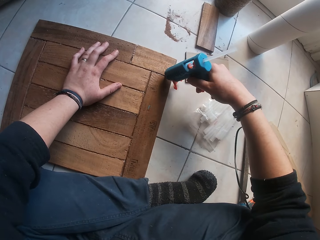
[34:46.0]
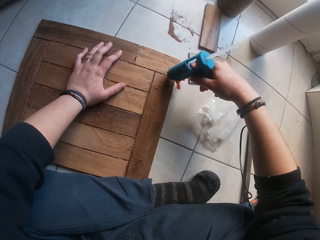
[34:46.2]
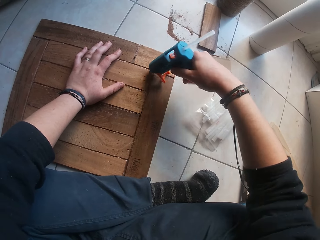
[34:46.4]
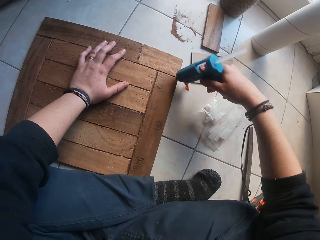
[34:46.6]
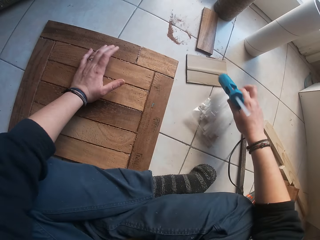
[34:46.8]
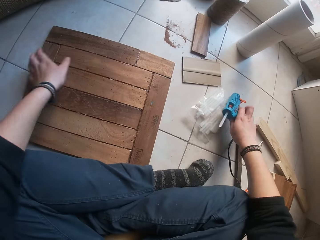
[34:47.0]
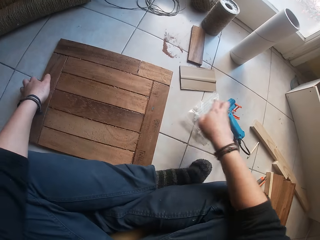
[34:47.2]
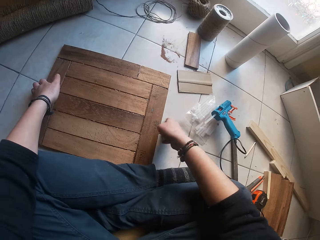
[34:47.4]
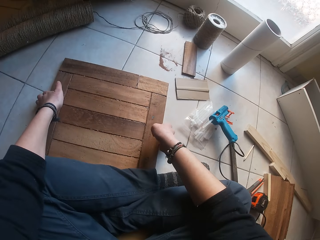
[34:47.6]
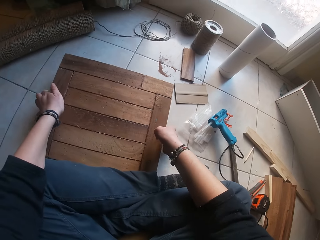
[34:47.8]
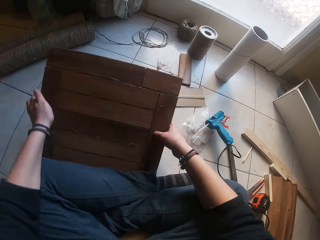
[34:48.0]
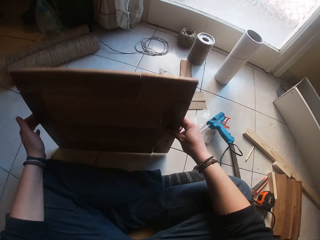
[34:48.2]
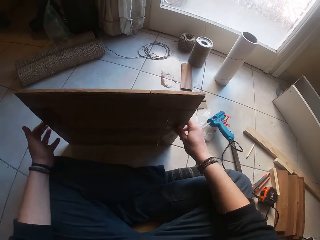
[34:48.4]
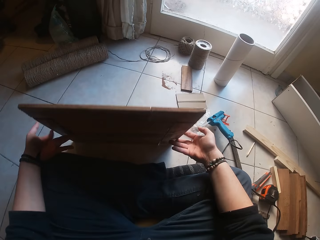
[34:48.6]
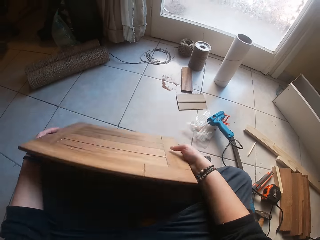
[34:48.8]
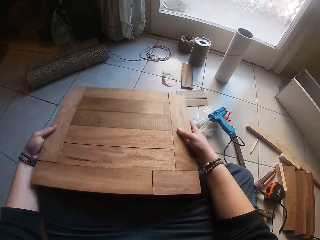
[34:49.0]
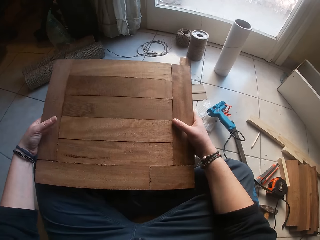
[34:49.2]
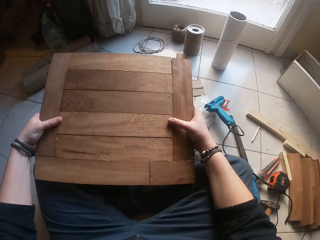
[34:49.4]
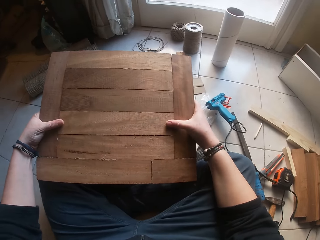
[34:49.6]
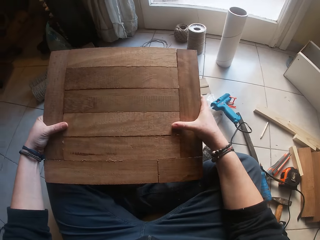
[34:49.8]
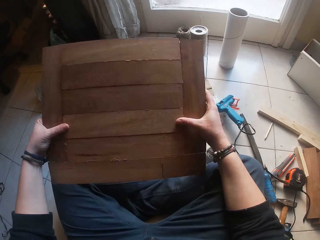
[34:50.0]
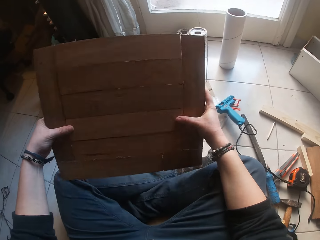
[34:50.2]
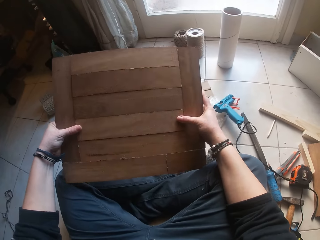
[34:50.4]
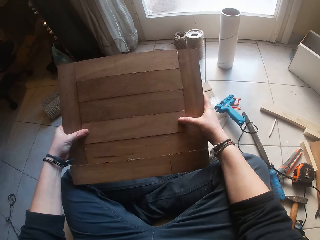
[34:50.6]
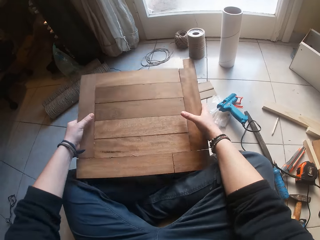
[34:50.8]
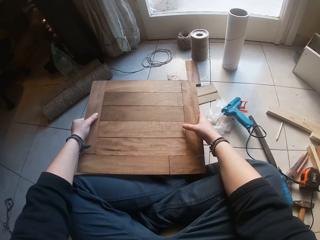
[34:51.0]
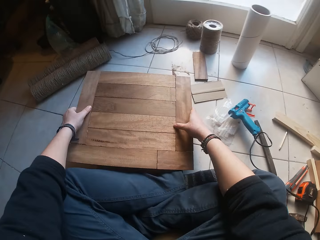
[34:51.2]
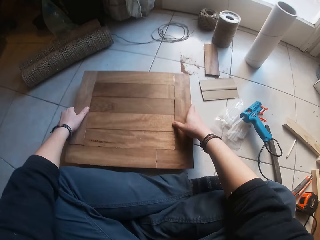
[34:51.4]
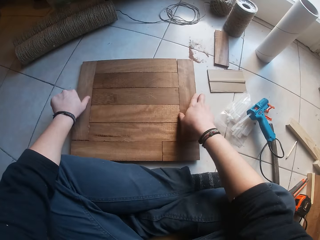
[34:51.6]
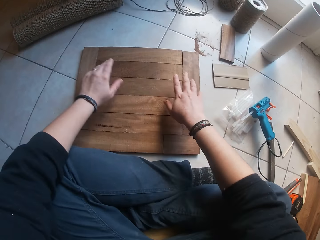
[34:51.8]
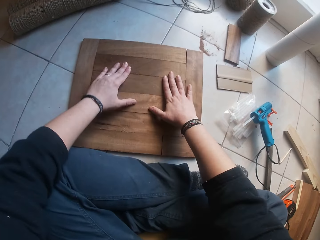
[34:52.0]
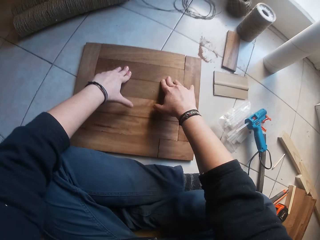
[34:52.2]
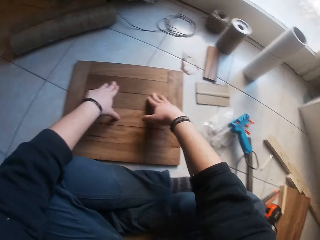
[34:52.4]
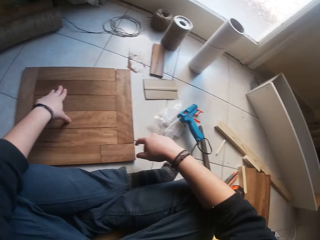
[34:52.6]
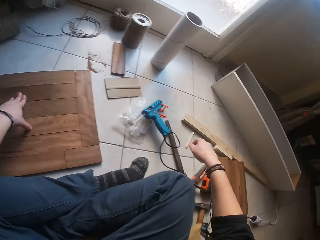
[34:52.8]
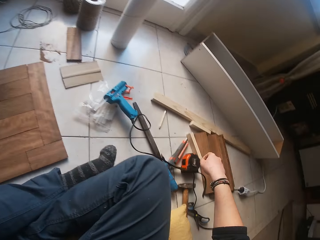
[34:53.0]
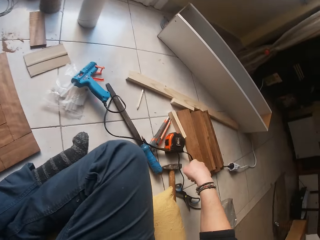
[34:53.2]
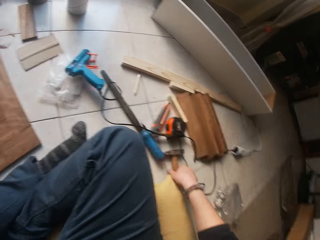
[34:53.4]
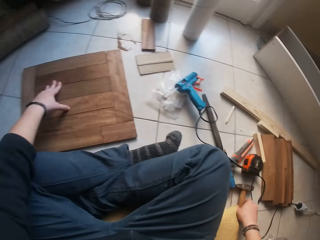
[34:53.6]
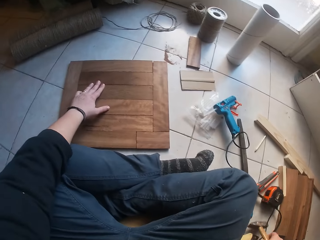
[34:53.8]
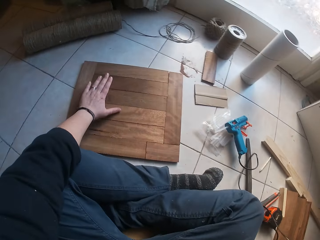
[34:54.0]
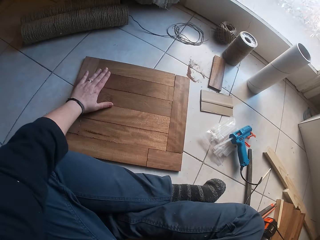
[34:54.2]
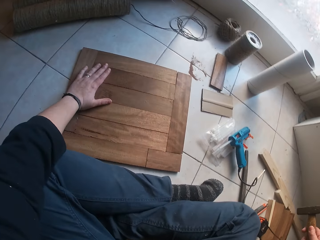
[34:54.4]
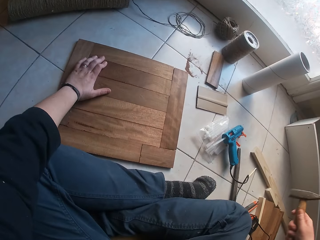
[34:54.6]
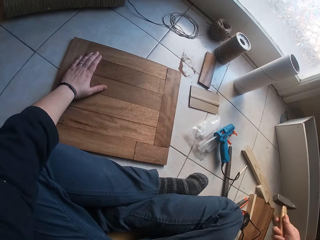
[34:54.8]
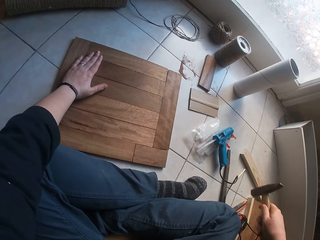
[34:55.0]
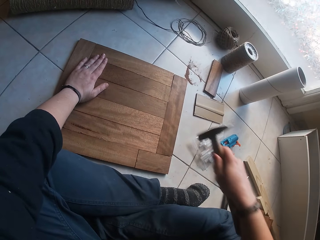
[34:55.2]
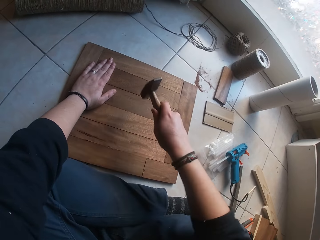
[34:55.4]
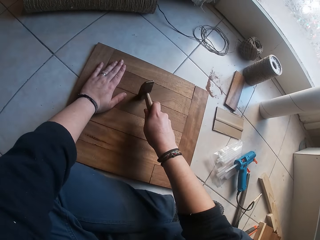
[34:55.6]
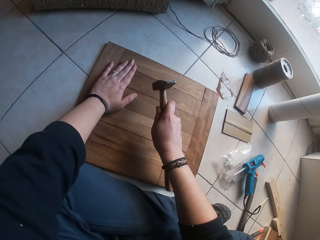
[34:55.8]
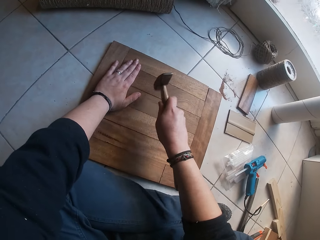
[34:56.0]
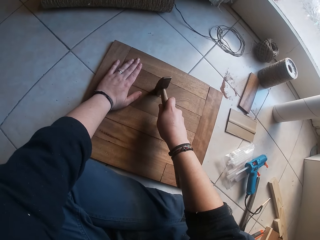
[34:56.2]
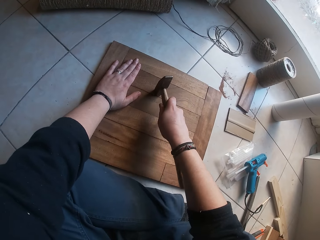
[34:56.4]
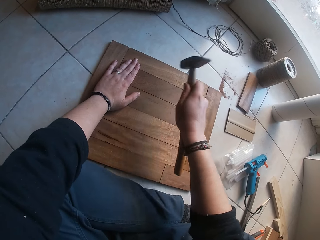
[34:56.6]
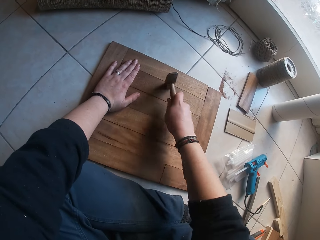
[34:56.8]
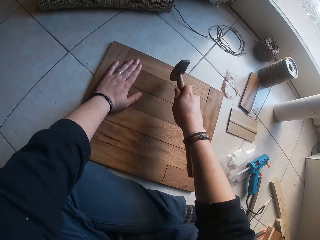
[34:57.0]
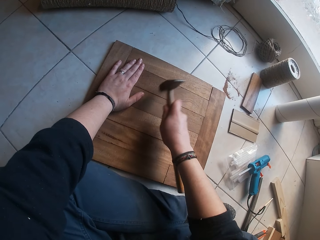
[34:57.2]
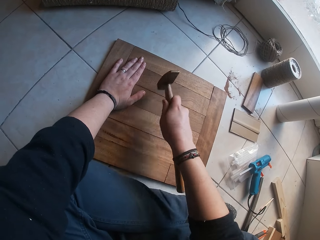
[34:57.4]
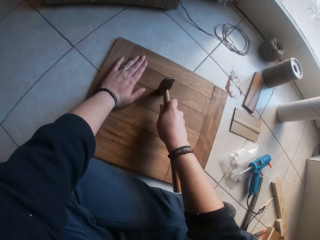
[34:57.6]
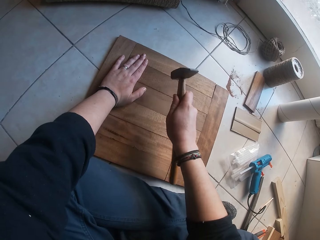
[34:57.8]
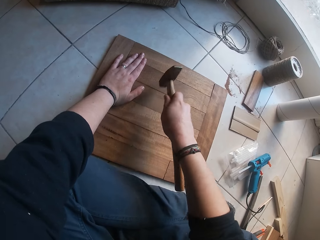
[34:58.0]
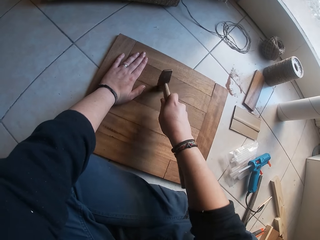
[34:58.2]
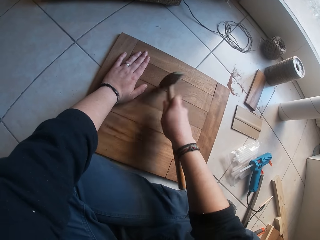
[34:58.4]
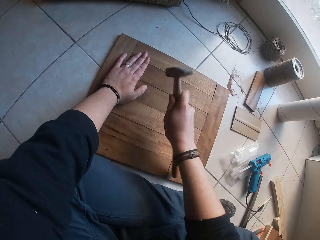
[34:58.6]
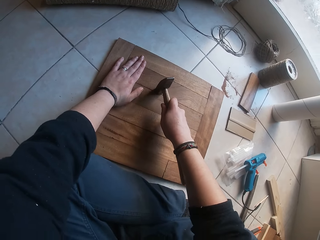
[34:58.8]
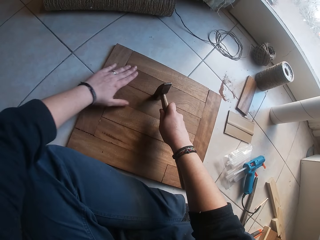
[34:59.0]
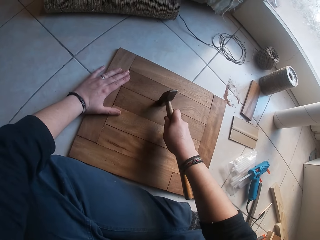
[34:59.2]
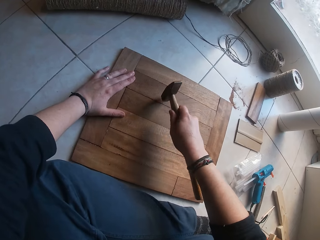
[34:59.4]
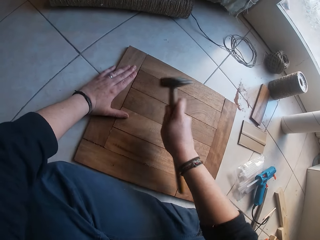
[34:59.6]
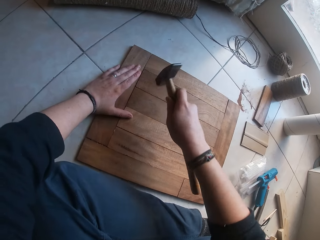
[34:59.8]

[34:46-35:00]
The camera wearer drops the glue gun on the floor with his right hand. He picks up the wooden structure from the floor with his two hands. He turns the wooden structure to the other side with his two hands. He places the wooden structure on the floor with his two hands. He presses the wooden structure with his two hands. He picks up the hammer from the floor with his right hand. He hits the wooden structure on the floor with the hammer in his right hand.

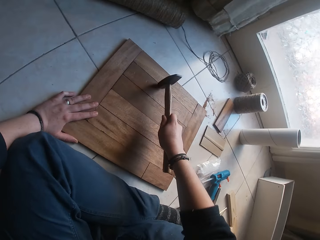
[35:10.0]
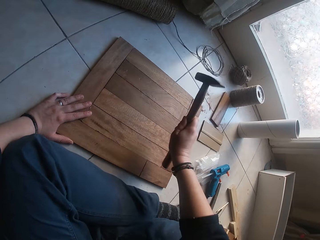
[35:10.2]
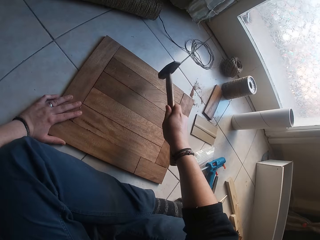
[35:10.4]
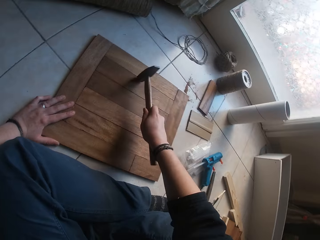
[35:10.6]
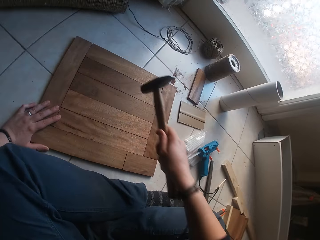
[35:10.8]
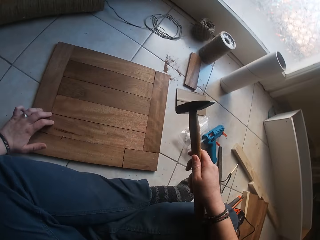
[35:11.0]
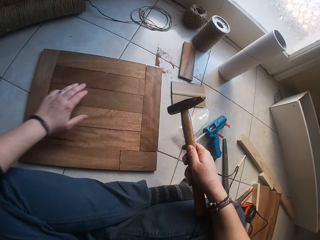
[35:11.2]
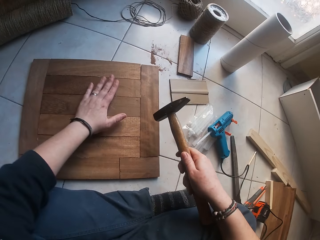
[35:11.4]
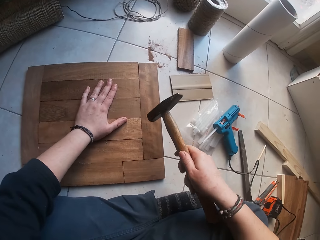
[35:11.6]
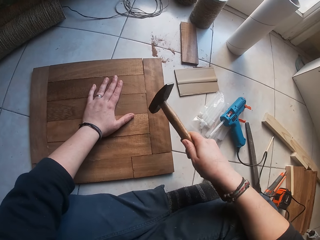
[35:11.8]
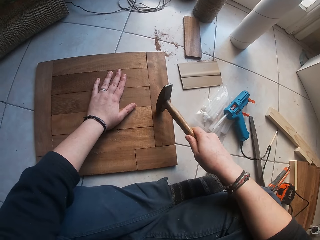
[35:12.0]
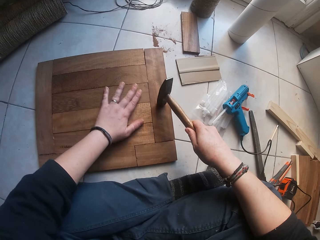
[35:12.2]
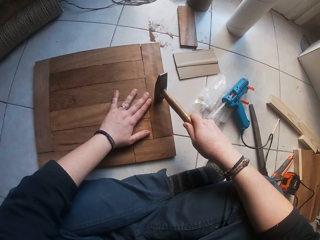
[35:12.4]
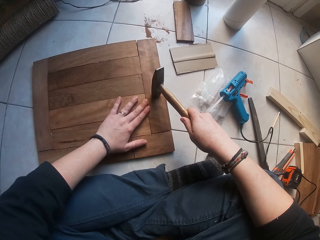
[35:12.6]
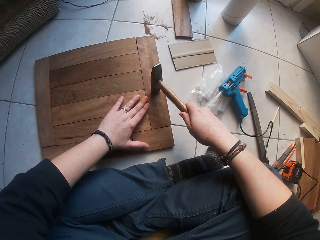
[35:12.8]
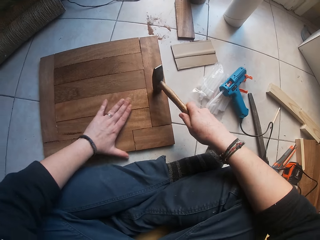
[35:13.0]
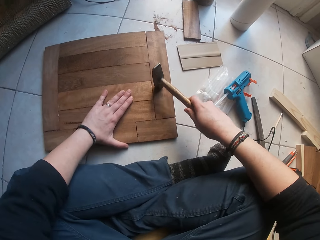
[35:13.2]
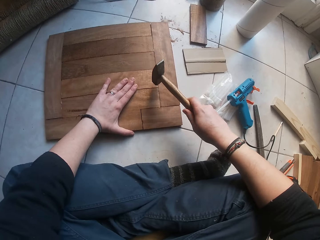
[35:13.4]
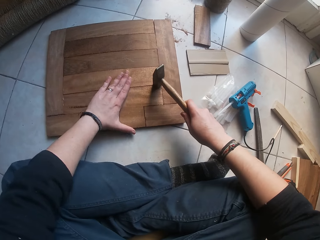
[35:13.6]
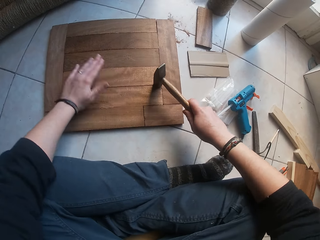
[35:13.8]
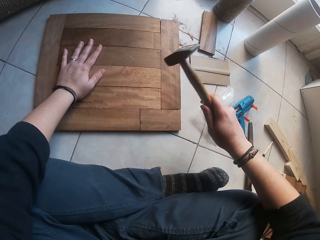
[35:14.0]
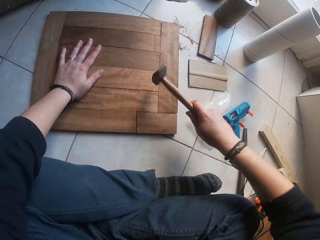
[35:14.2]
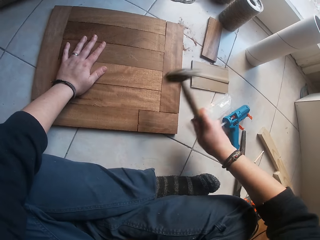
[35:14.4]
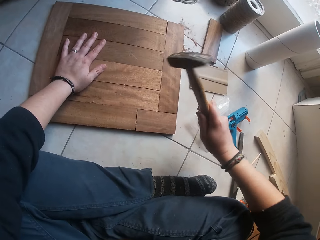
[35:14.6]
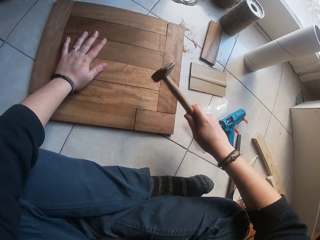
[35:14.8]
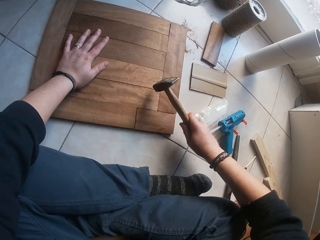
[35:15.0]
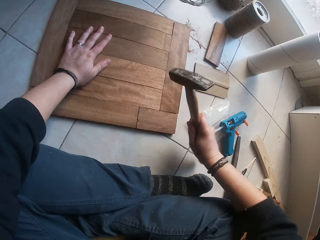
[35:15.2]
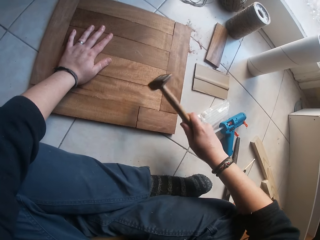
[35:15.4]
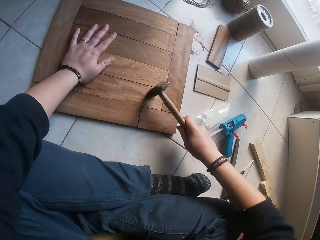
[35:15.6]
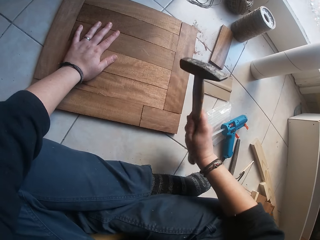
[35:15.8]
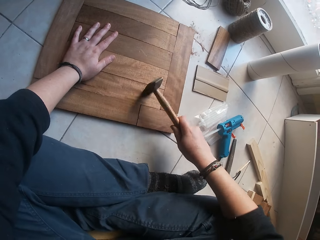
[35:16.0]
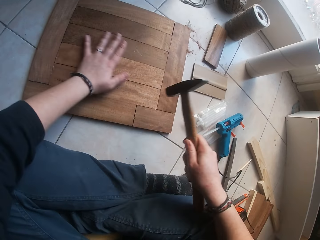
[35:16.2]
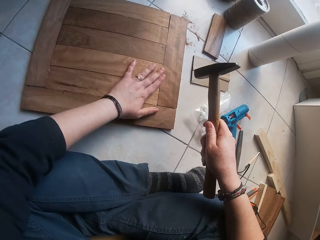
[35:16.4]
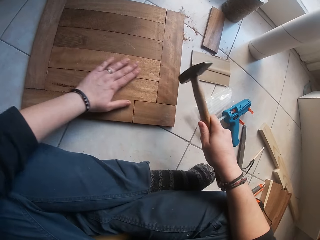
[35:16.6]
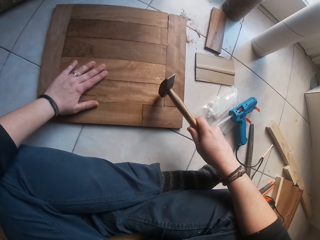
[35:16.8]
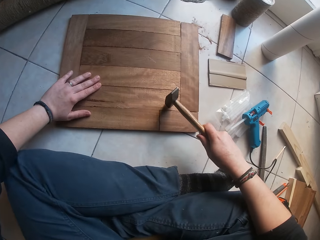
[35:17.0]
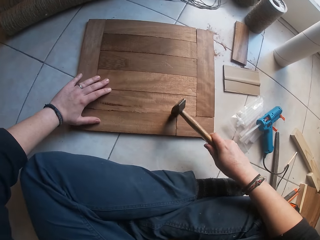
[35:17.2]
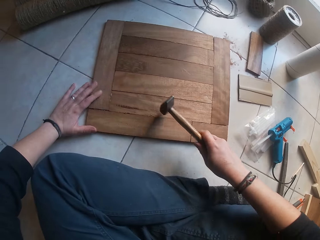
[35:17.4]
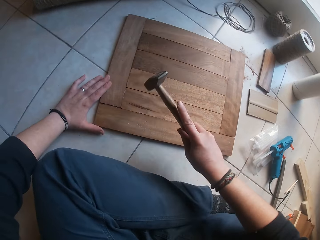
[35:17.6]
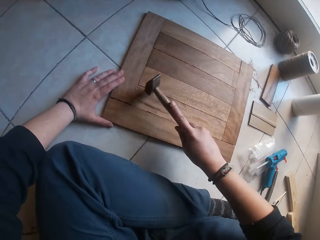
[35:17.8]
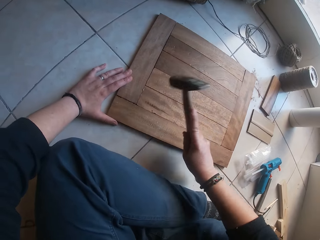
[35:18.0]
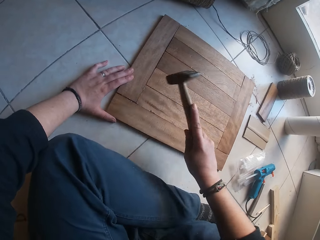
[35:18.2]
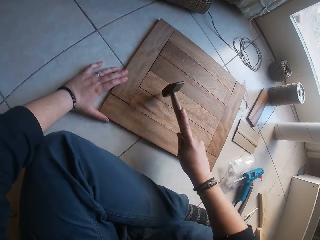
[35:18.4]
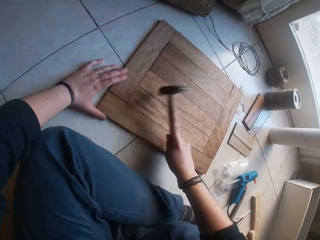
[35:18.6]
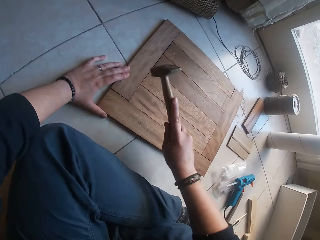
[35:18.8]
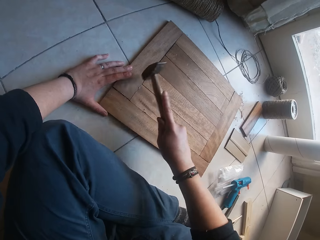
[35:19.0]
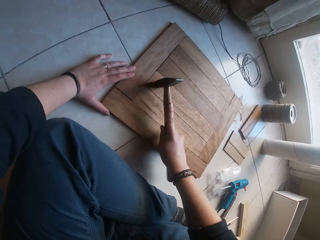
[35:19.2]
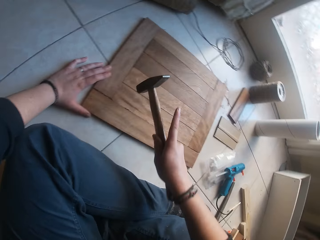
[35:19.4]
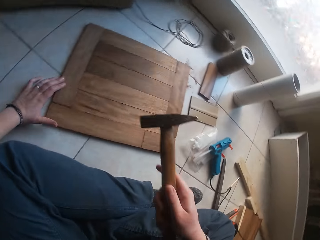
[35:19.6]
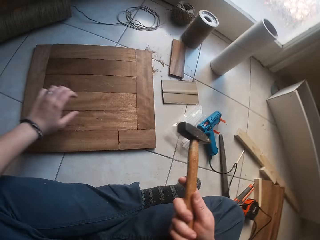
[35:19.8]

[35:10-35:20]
The camera wearer adjusts the wooden structure on the floor with his left hand. He hits the wooden structure on the floor with the hammer in his right hand.
